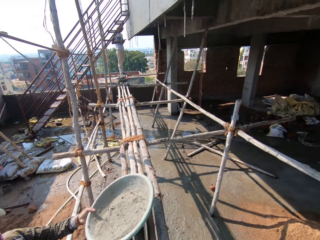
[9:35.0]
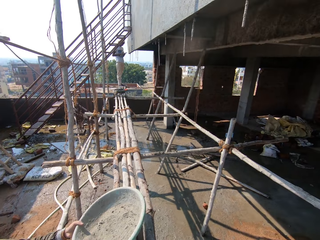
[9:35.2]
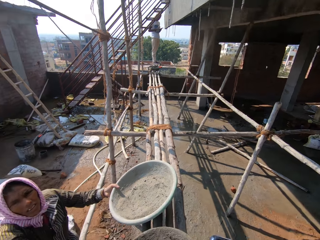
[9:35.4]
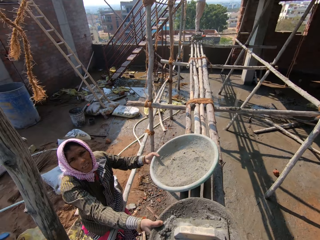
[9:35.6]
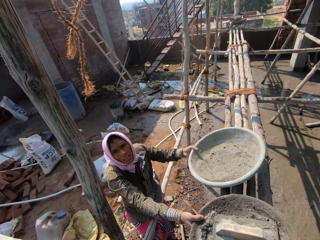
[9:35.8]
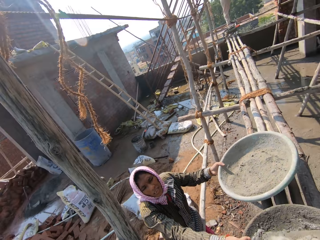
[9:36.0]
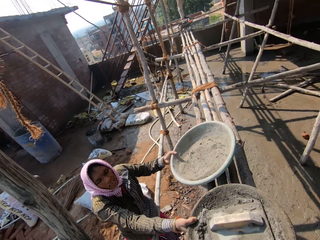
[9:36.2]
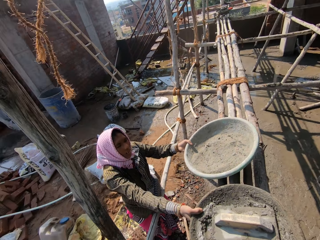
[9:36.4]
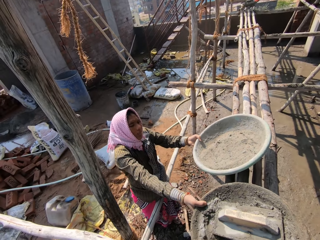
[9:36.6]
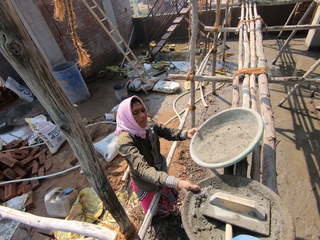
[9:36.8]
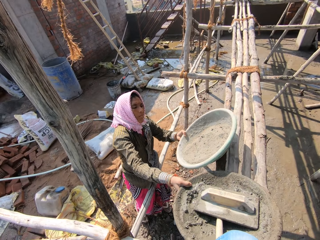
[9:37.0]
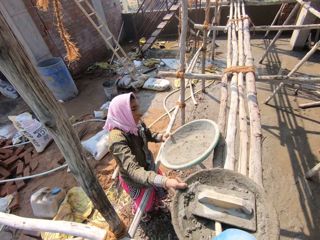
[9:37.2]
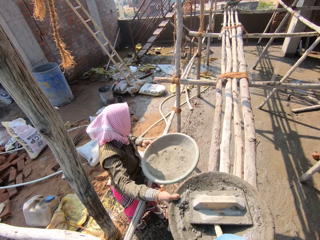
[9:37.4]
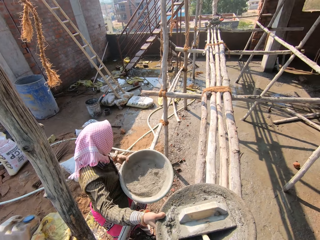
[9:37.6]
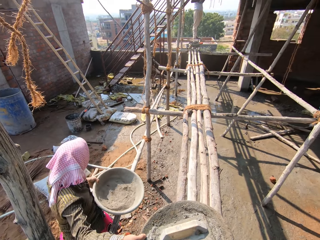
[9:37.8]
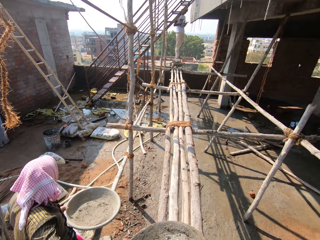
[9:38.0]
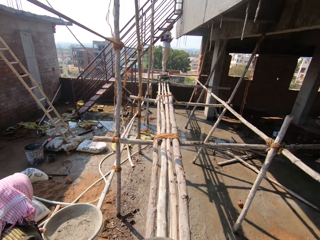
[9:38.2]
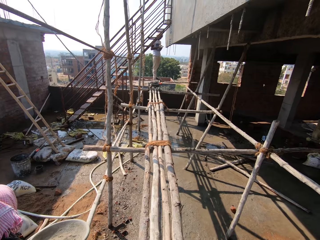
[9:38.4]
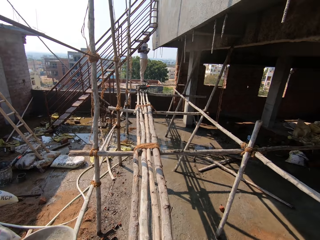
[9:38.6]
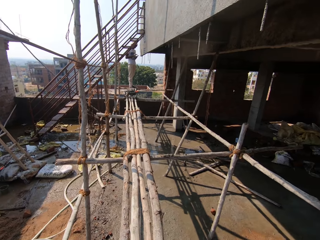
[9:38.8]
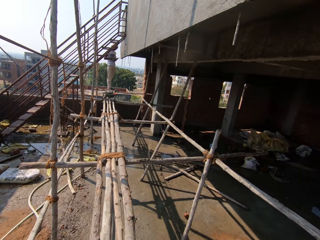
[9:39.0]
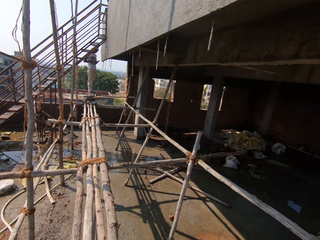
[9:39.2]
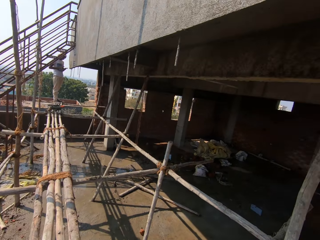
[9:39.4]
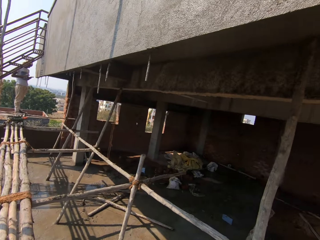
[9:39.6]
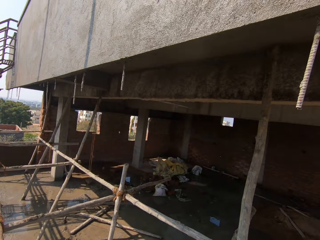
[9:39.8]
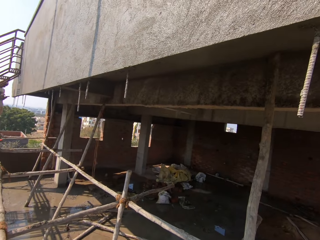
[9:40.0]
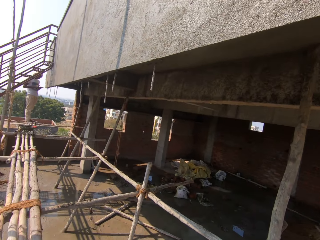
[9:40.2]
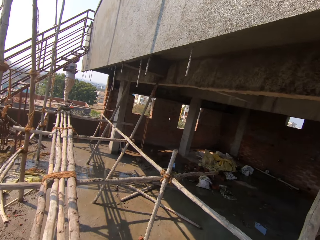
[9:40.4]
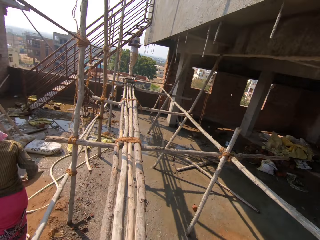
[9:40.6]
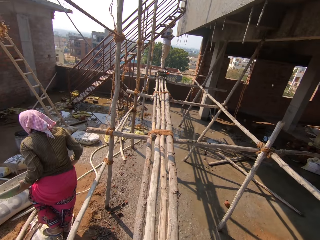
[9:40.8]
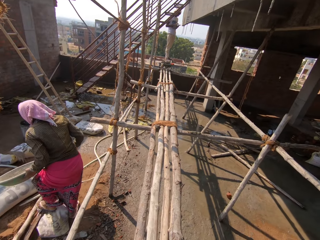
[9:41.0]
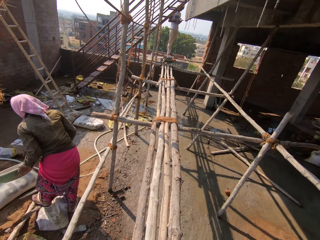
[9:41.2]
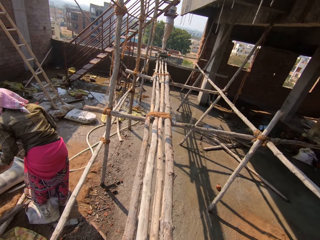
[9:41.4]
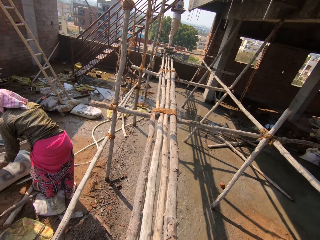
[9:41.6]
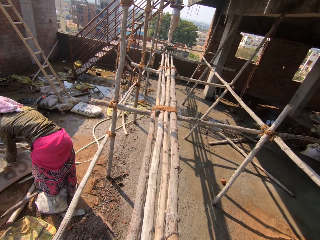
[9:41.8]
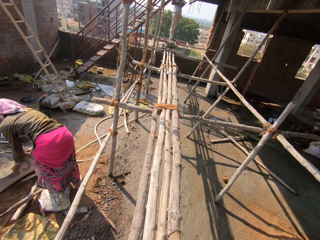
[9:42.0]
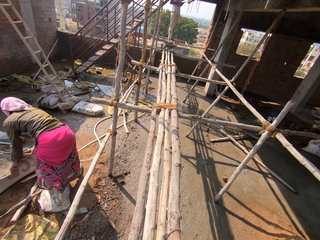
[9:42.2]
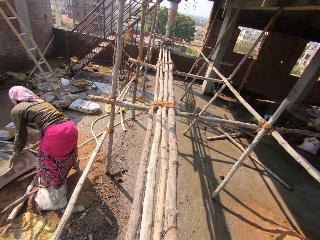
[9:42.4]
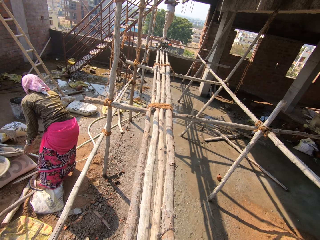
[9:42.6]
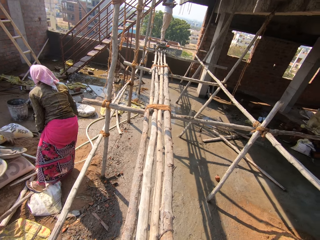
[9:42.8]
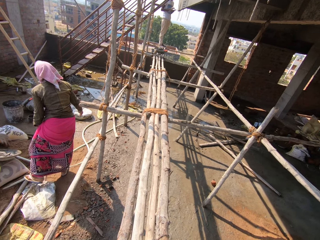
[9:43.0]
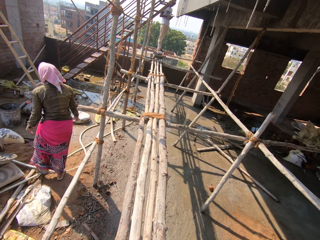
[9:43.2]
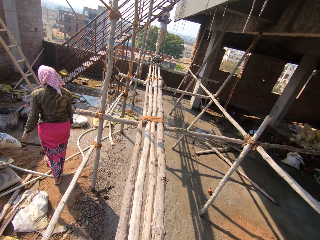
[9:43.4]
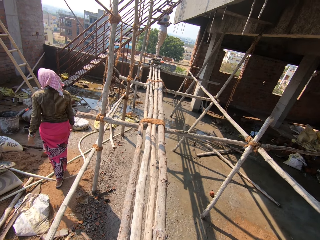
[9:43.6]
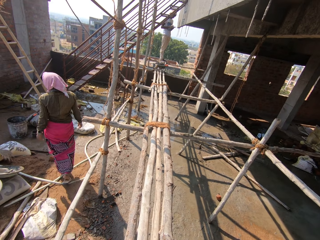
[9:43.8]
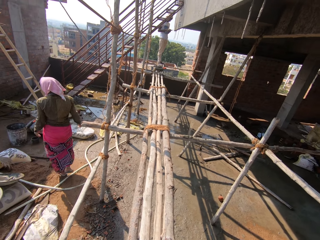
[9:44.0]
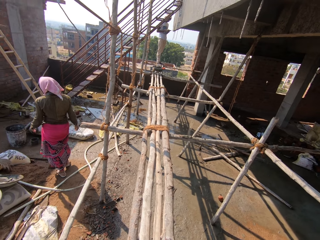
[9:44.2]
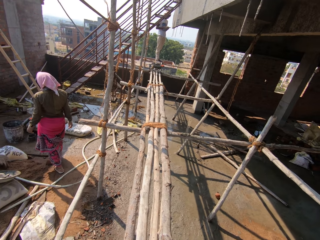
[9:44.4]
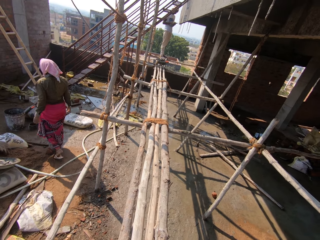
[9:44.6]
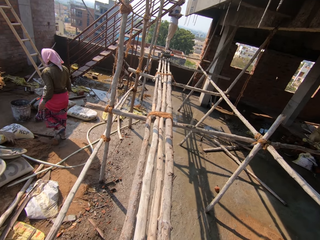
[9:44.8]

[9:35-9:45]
The camera wearer talks on the phone. They look around. They look around the construction site. A lady walks around. The lady puts the basins of cement down. The lady walks around. The camera wearer speaks.

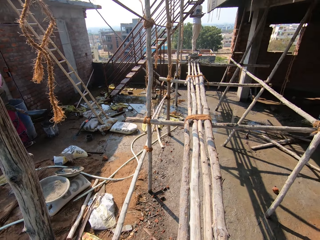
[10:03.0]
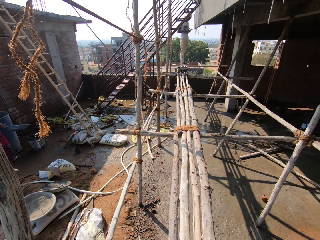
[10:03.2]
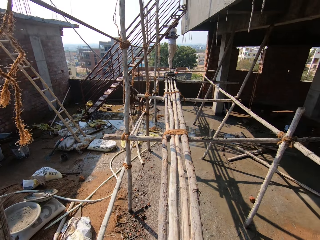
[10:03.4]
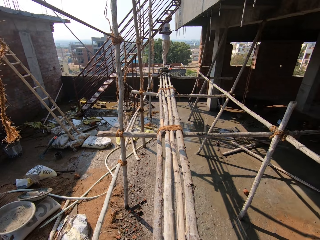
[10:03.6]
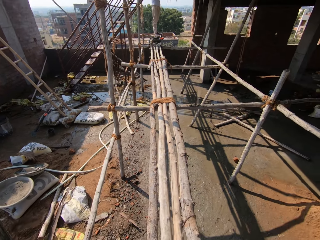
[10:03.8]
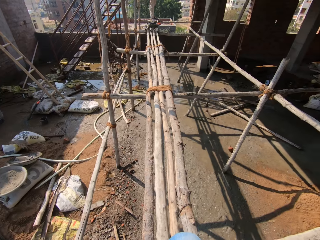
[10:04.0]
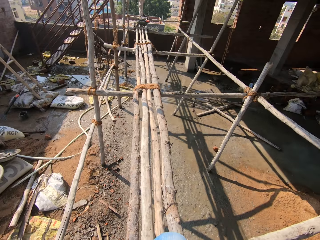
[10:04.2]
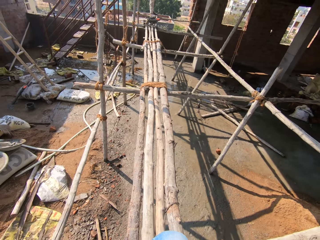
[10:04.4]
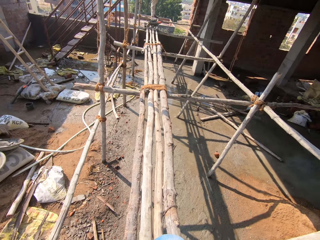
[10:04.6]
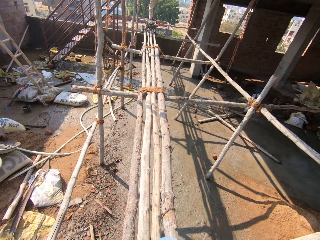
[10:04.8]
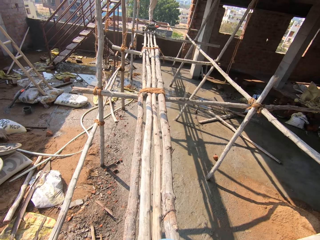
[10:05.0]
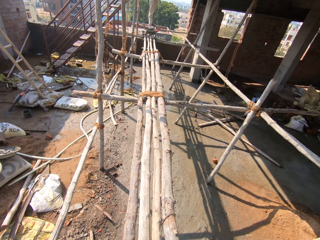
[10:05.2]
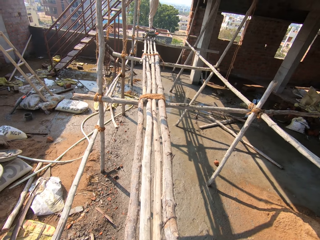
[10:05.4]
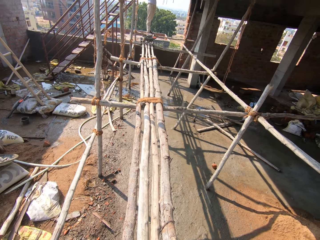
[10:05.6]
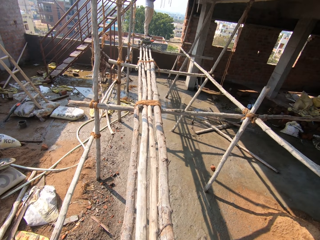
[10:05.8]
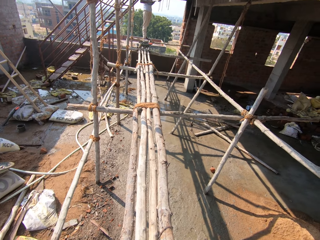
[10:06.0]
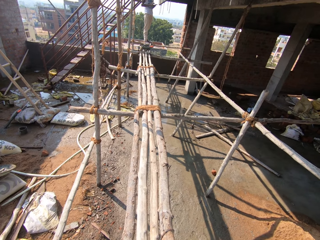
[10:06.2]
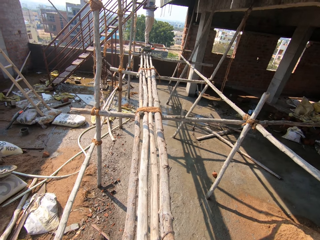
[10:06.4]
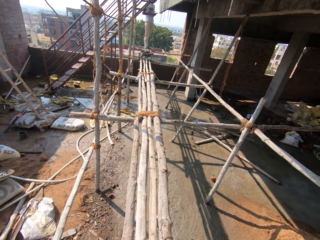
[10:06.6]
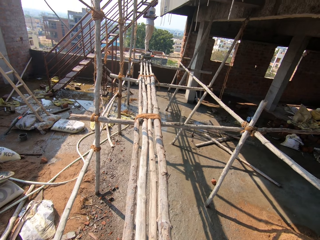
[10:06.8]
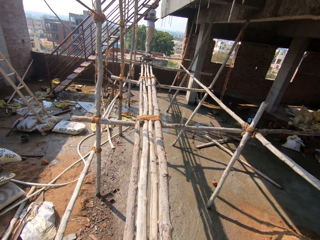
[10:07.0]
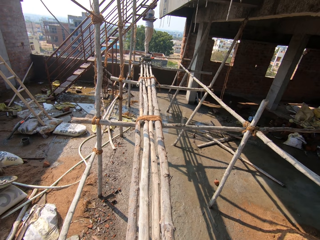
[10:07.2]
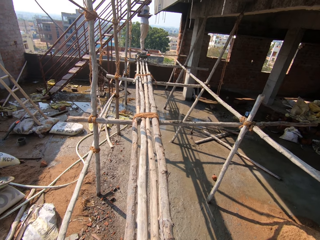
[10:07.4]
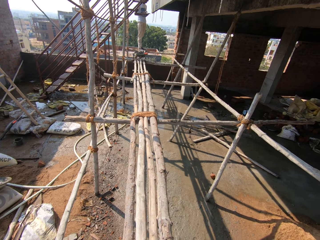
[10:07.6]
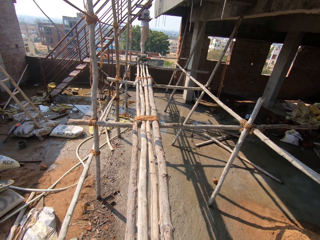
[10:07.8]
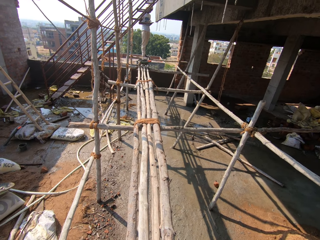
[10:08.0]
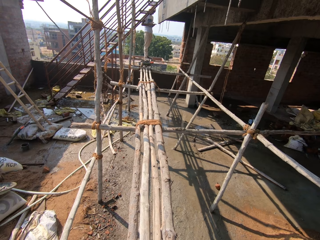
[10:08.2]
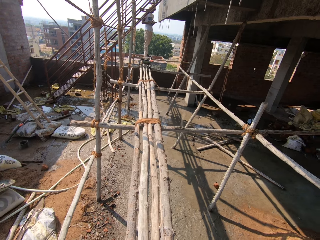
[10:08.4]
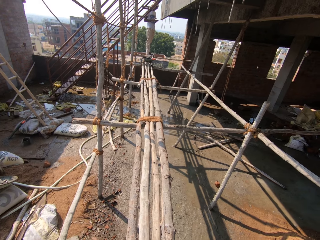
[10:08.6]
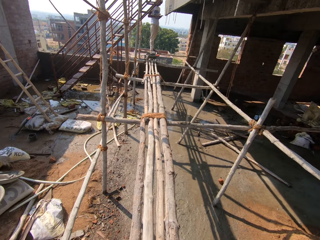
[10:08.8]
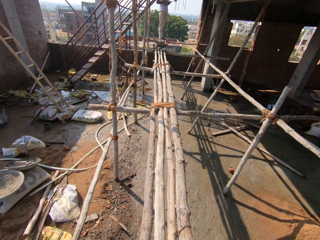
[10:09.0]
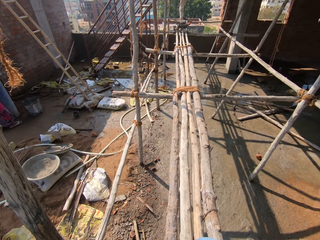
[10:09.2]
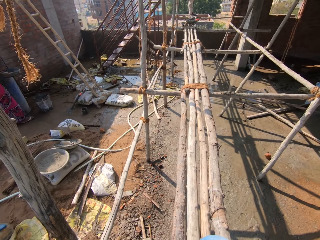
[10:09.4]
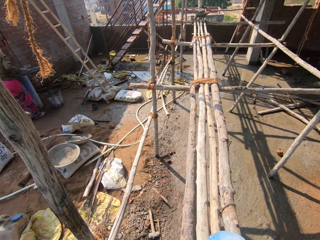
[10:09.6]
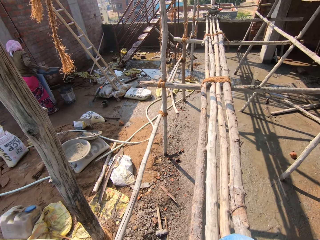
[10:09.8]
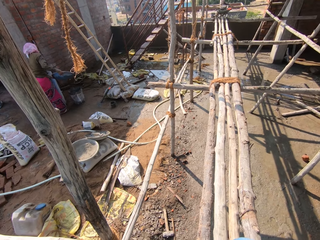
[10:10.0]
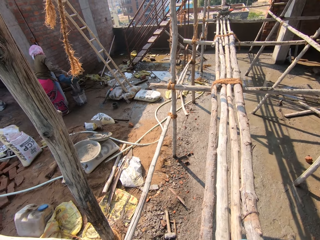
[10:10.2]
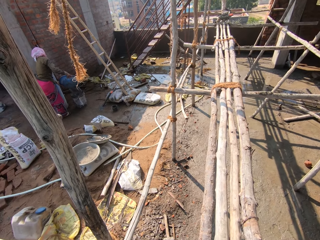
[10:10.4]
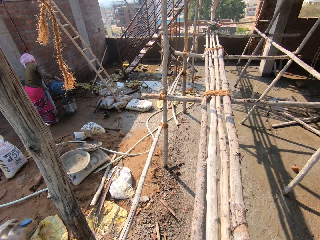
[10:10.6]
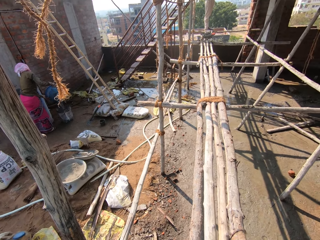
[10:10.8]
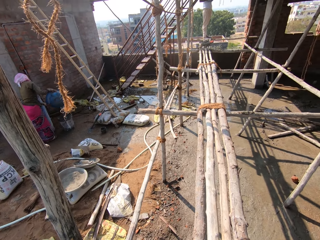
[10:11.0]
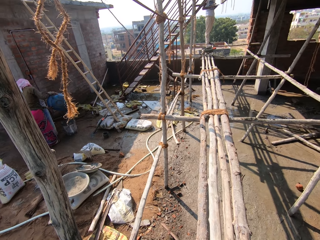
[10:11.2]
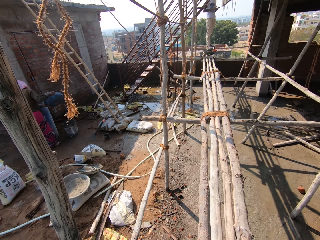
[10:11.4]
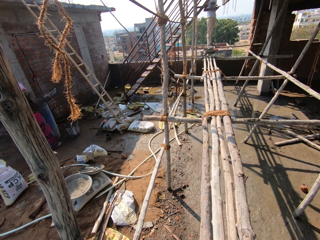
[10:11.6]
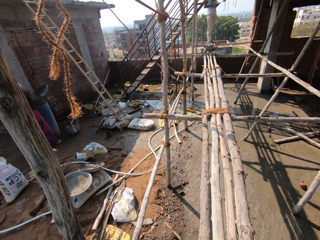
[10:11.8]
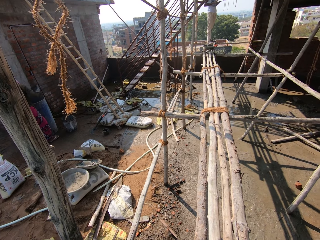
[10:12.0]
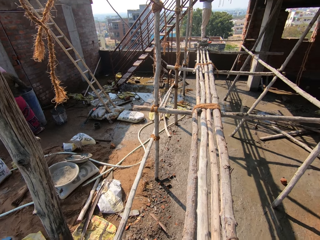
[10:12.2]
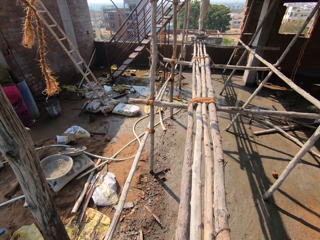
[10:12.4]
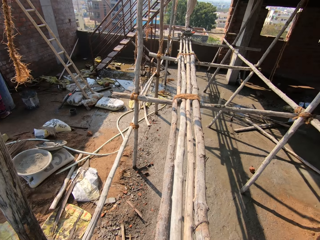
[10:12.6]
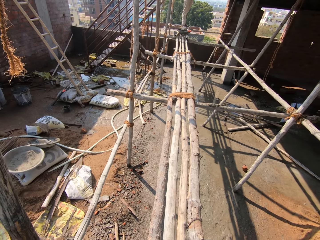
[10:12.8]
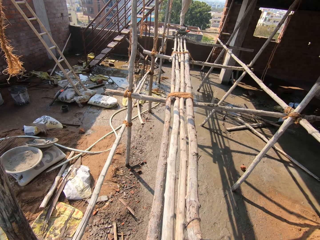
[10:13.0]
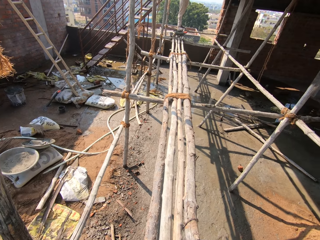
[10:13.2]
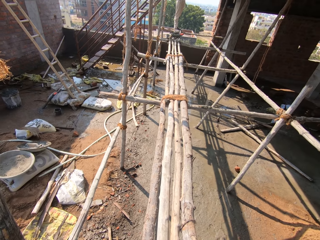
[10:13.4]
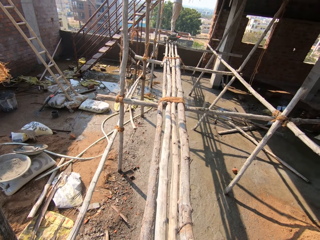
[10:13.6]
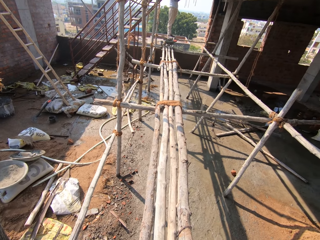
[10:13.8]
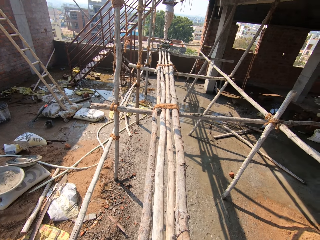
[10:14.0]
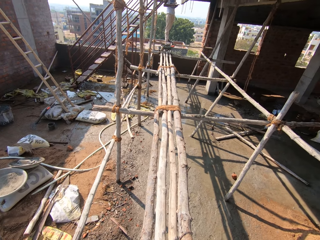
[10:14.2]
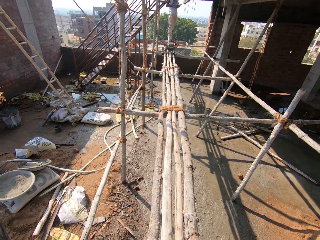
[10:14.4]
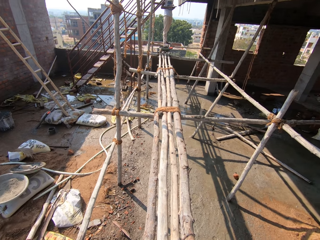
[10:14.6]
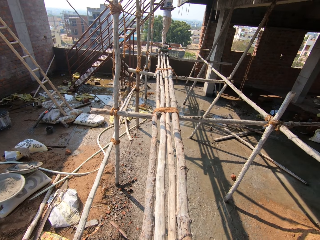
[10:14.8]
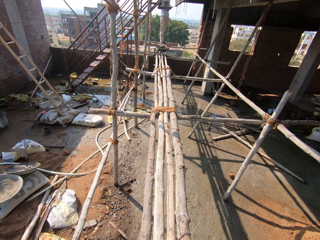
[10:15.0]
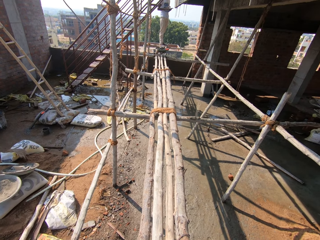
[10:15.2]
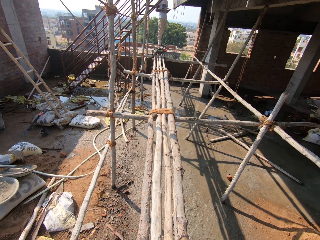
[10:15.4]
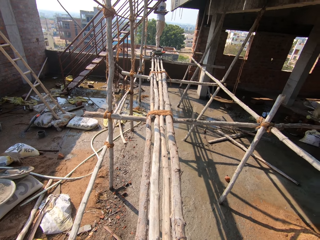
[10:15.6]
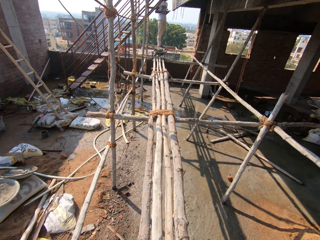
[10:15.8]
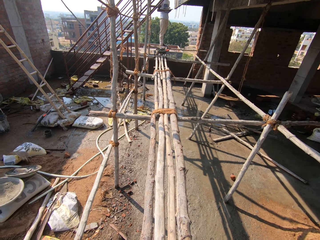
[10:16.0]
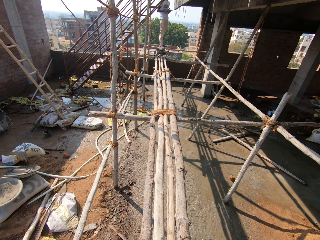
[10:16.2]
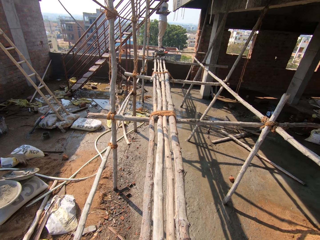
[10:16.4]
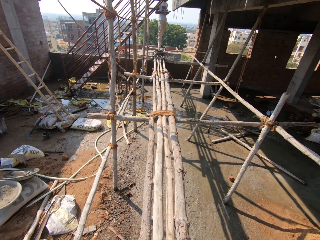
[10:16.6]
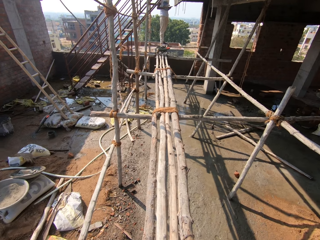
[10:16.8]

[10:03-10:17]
The camera wearer interacts with a lady. They look around. The lady pours water into the bucket. The camera wearer looks around.
